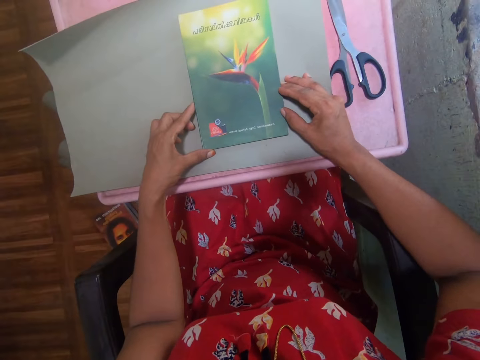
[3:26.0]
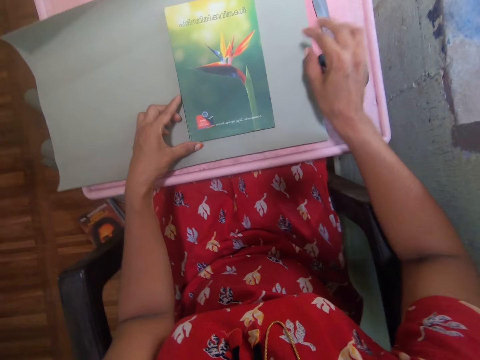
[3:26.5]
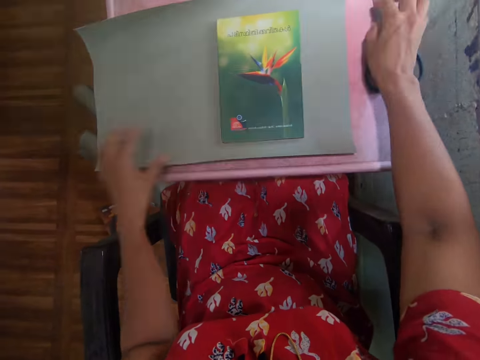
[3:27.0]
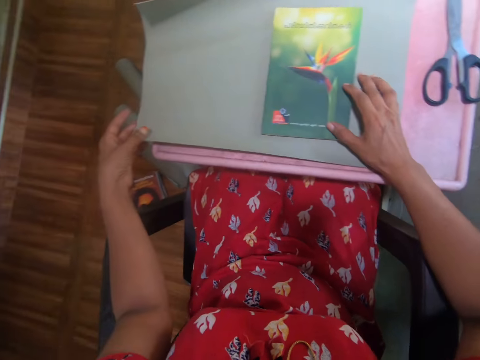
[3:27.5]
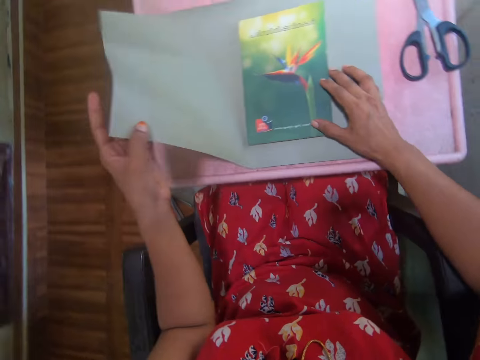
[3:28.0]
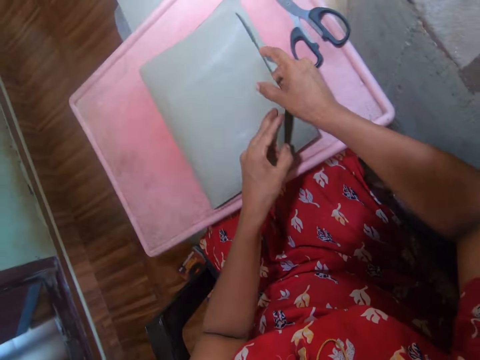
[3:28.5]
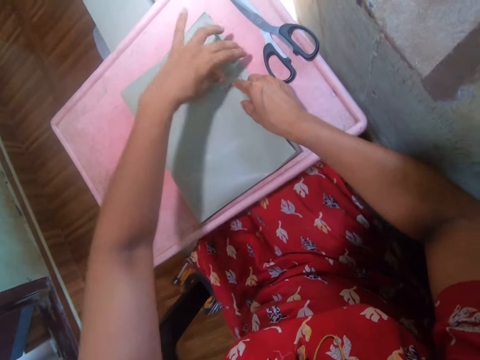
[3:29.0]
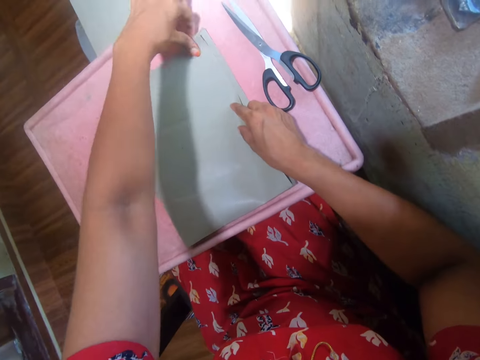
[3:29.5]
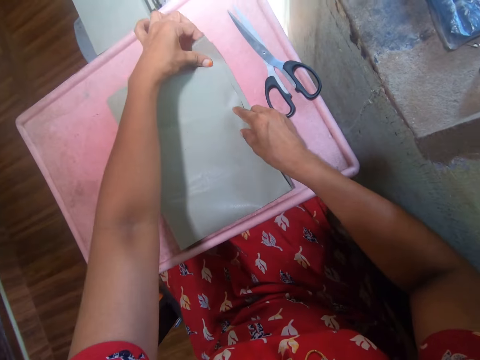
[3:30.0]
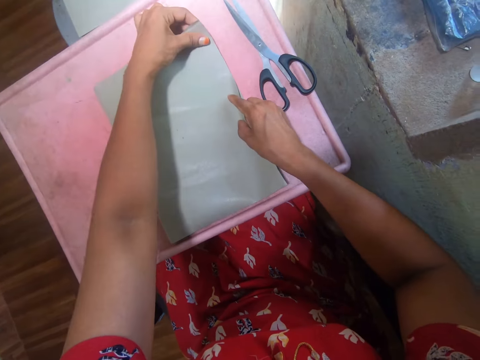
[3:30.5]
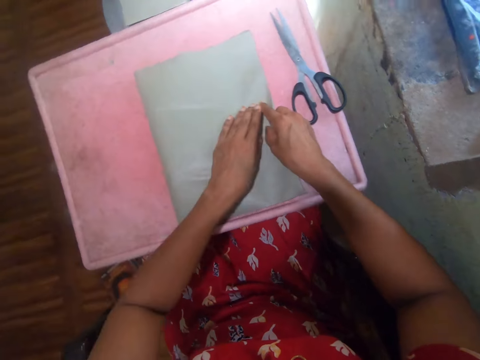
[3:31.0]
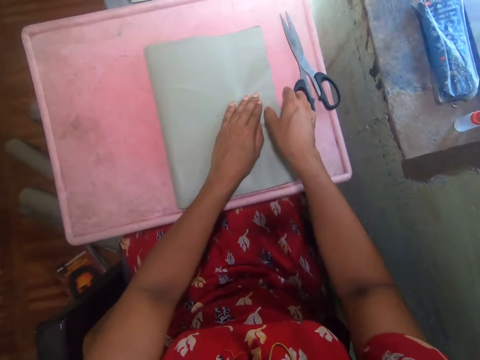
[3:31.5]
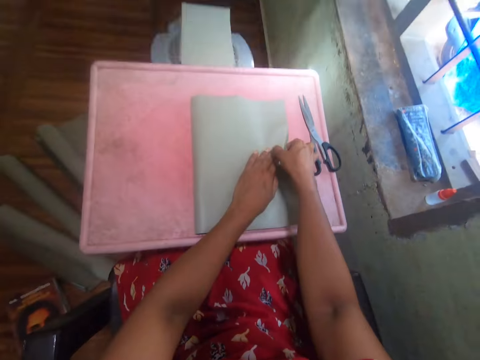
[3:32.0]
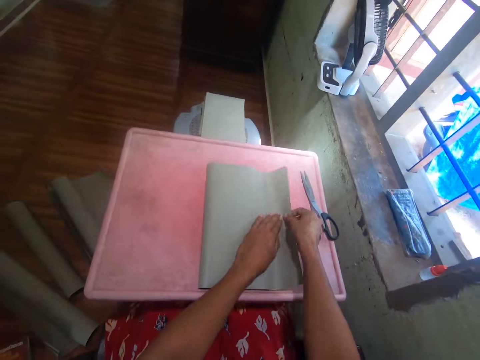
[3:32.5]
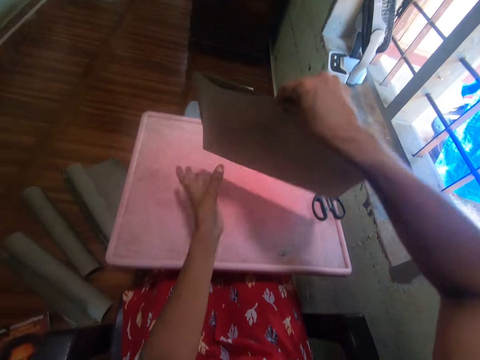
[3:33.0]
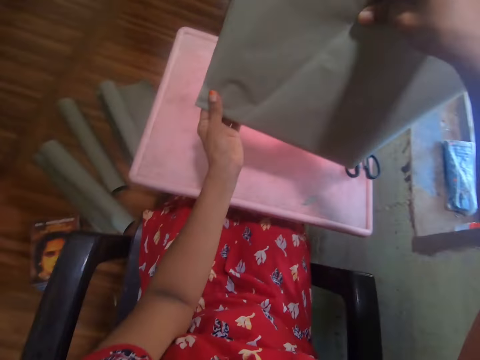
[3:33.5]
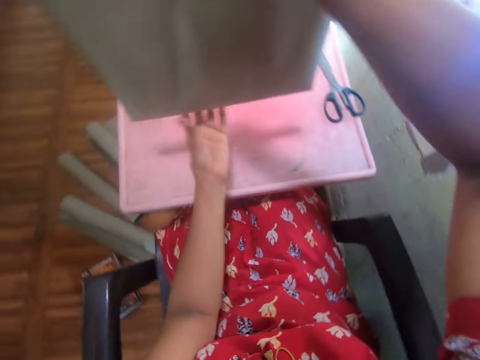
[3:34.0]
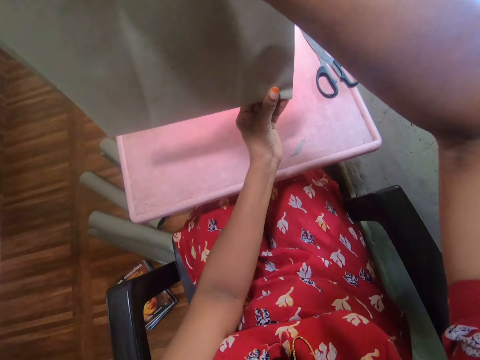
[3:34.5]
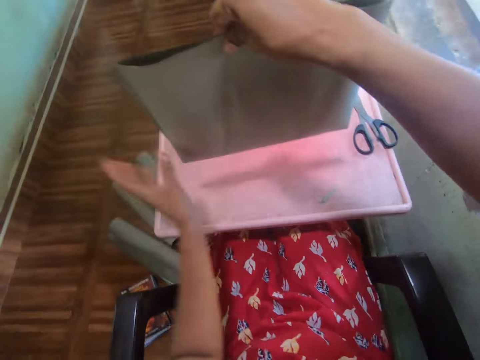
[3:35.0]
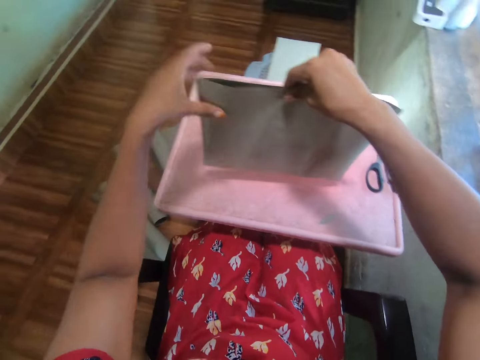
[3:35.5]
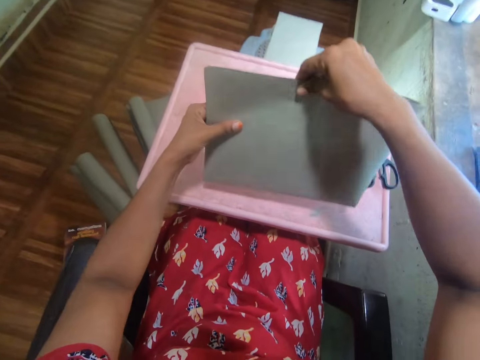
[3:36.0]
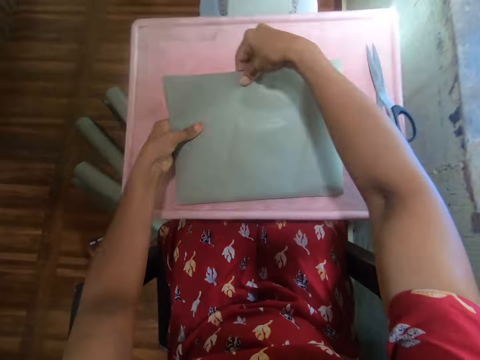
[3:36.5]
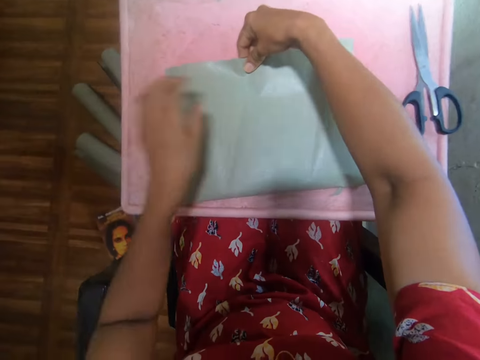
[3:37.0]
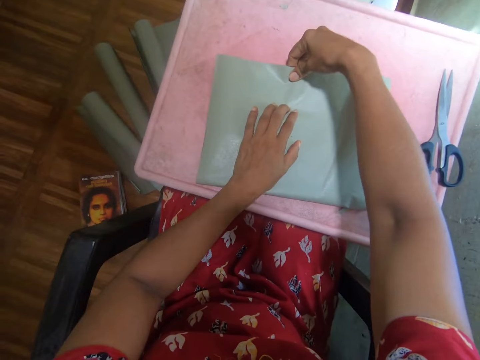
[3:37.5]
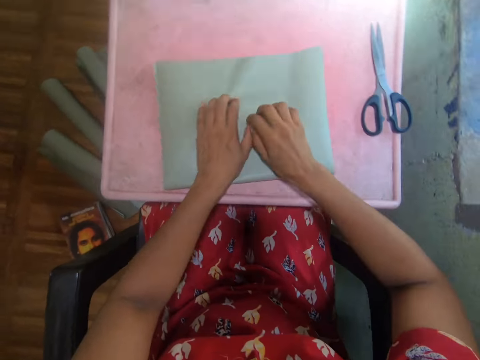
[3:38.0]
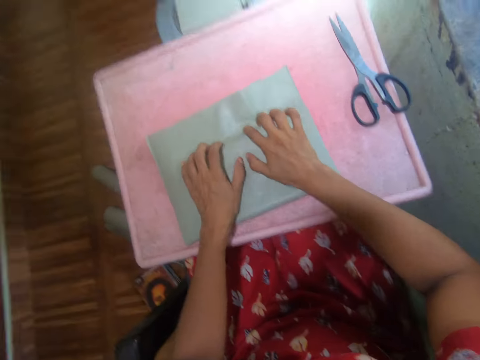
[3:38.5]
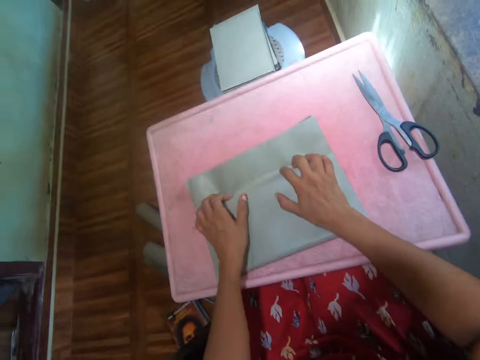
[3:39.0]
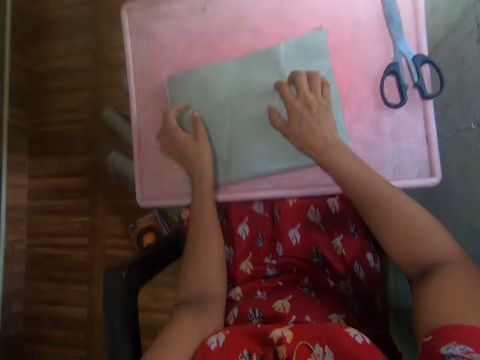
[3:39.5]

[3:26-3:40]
The camera wearer moves the scissors on the table. They fold the cover paper. They pick up the cover paper. They carry the book. They touch the cover paper. They hold the book with the other hand. They put the cover paper on the table. They put down the book. They press the cover paper. They cover the book.

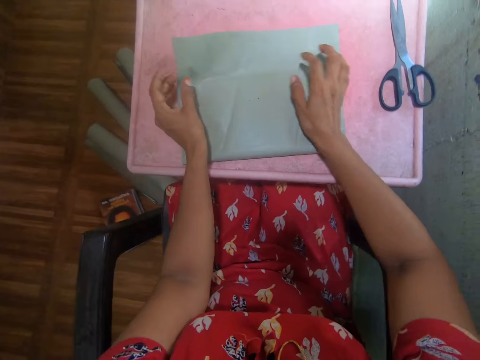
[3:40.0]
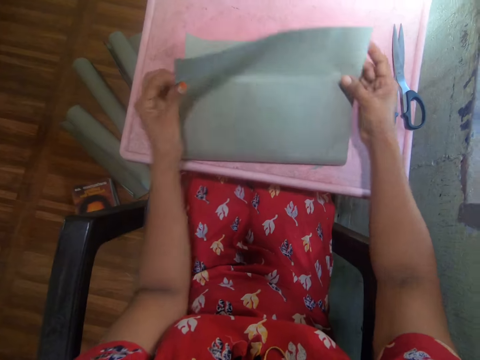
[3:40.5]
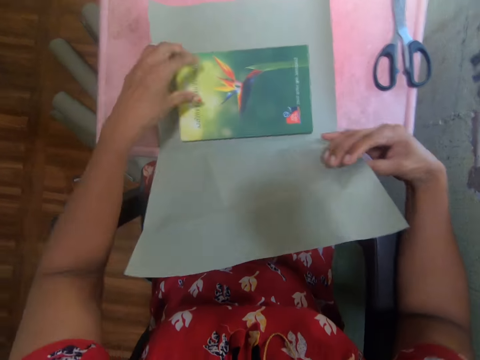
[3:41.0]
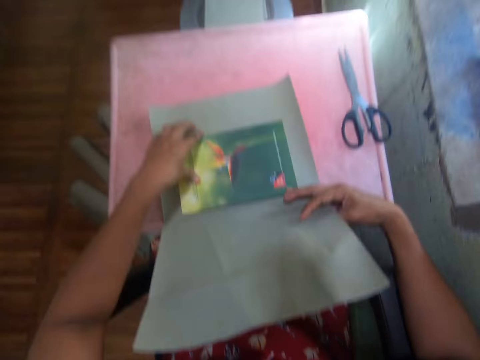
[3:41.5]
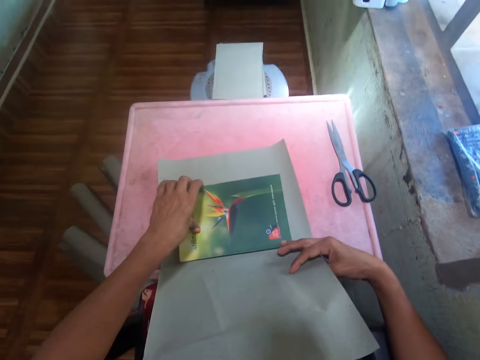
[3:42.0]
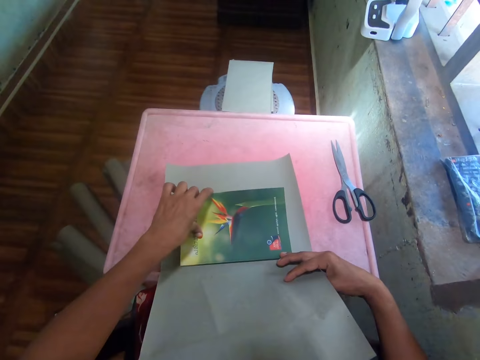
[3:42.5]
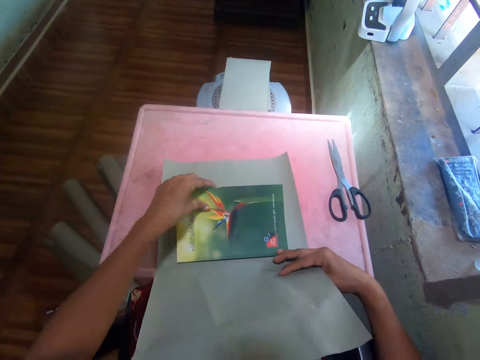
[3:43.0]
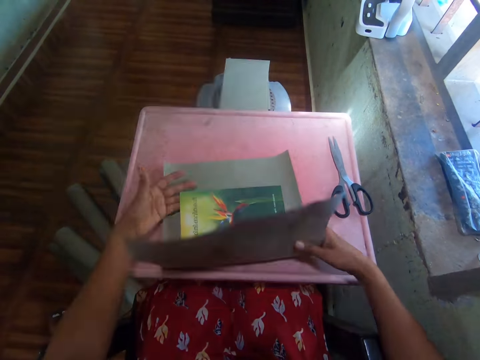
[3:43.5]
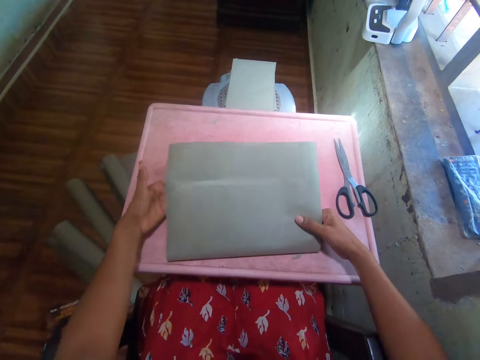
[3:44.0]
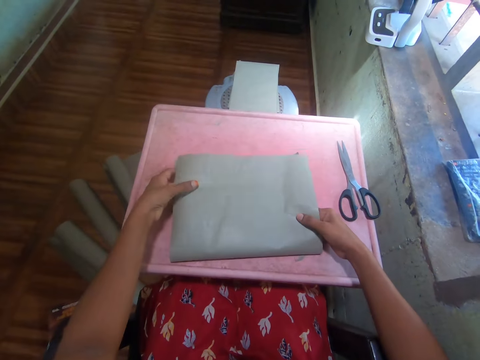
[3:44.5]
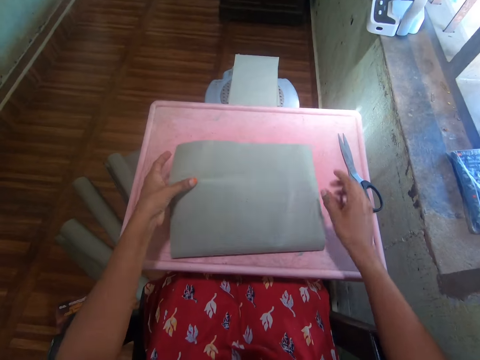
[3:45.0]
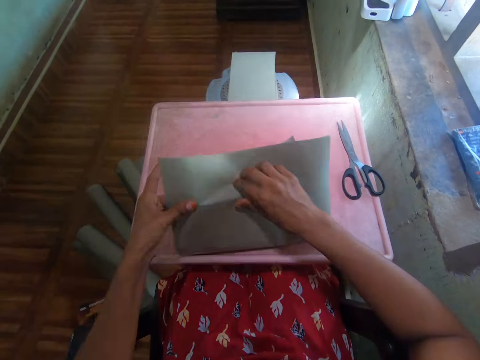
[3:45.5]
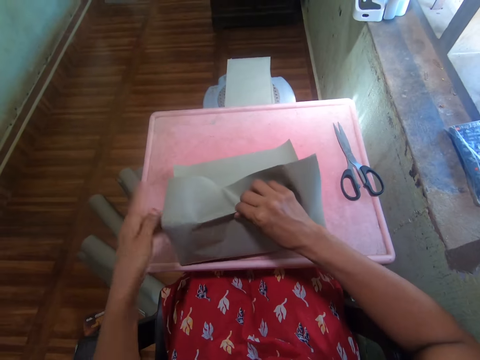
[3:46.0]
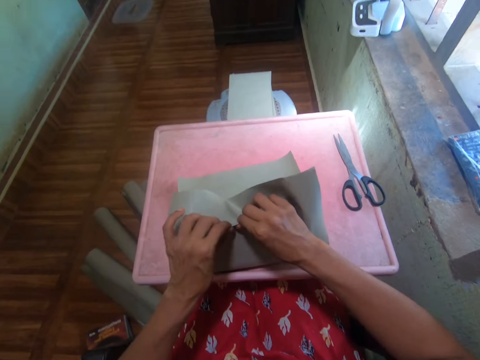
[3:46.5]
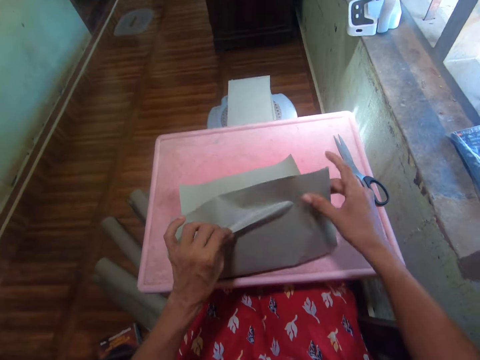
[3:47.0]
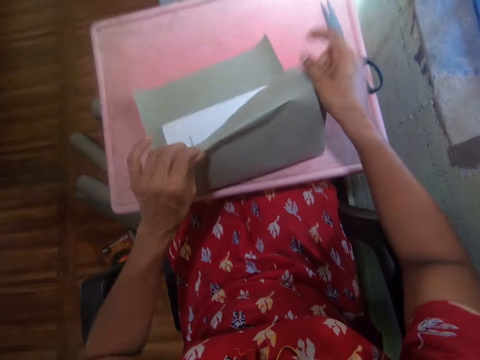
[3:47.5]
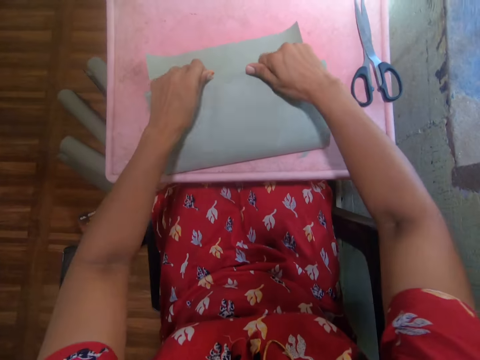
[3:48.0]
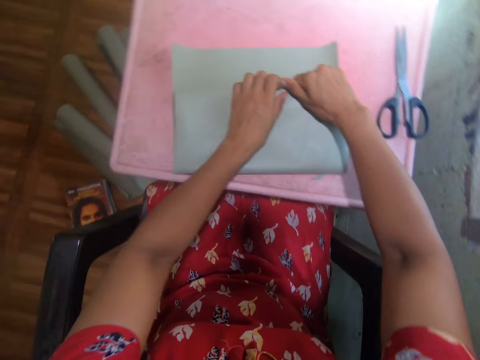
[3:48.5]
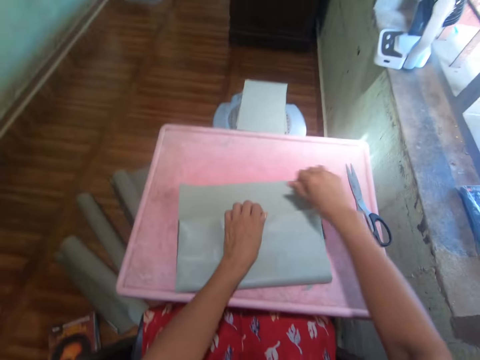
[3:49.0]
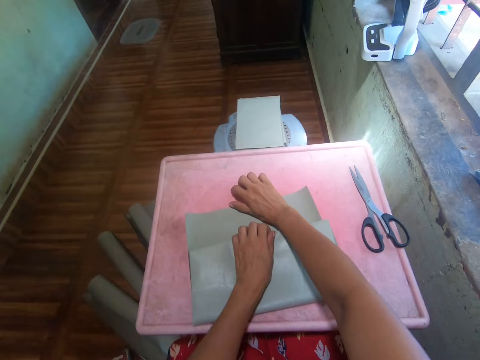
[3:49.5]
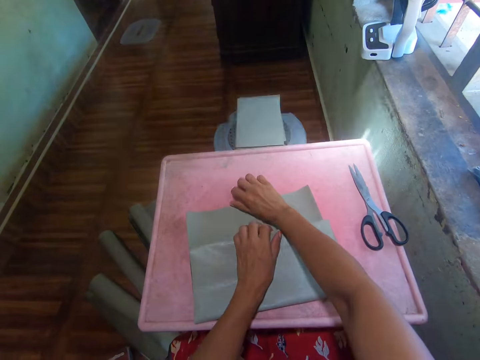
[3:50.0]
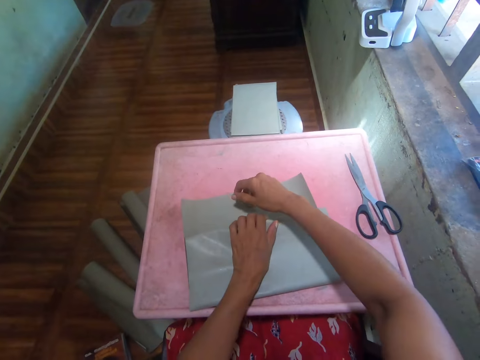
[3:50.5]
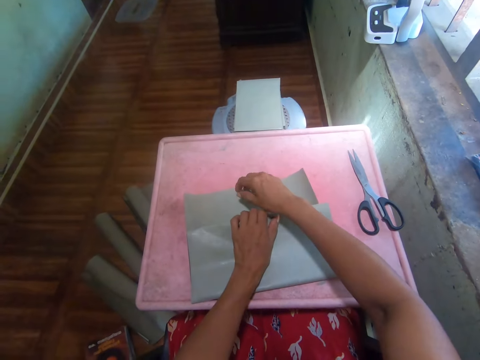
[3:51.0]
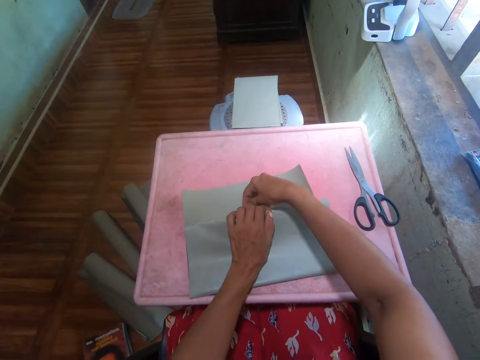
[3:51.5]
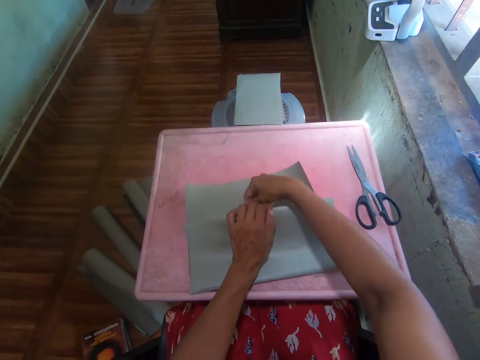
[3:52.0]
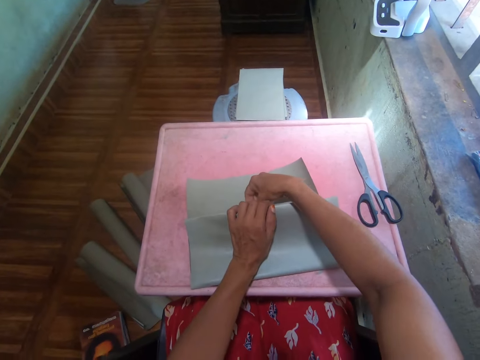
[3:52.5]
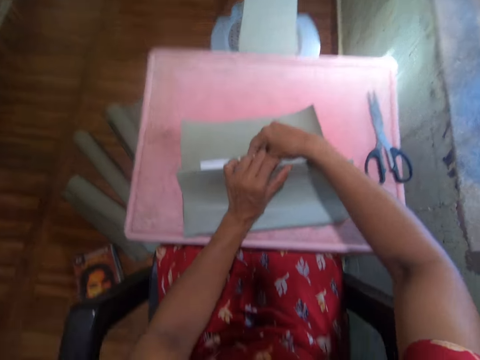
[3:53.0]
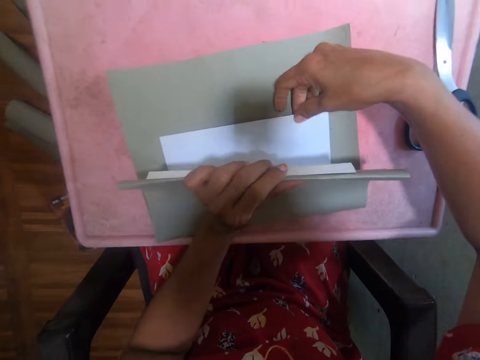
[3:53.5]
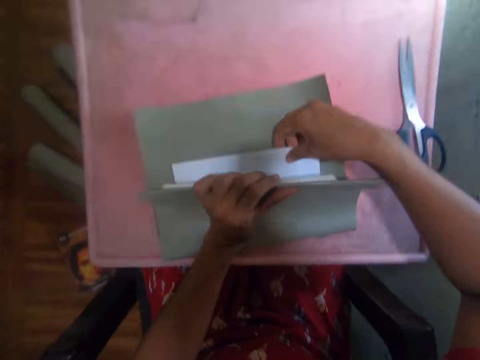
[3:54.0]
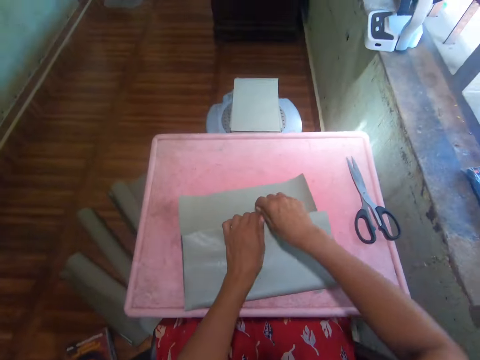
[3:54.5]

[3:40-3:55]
The camera wearer unfolds the cover paper. They lift the book cover. They fold the cover paper. They cover the book. They fold the cover paper again. They hold the cover paper. They touch the book.
